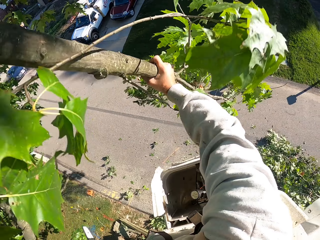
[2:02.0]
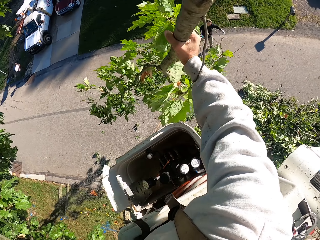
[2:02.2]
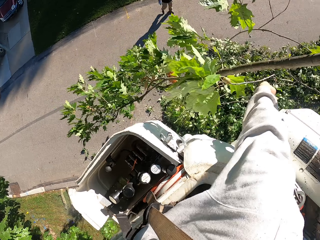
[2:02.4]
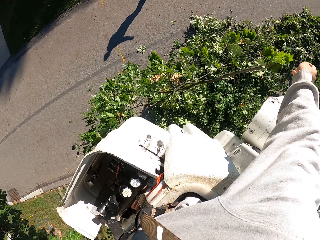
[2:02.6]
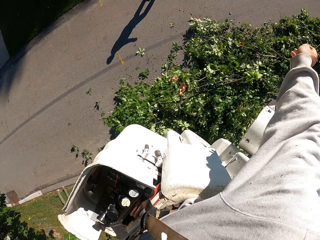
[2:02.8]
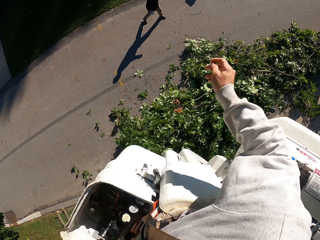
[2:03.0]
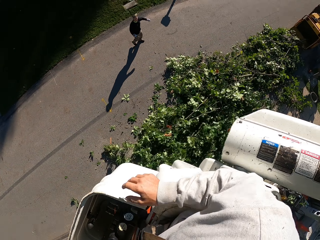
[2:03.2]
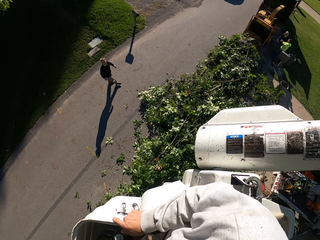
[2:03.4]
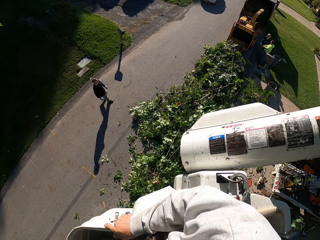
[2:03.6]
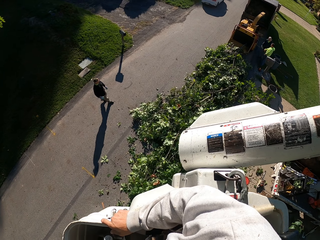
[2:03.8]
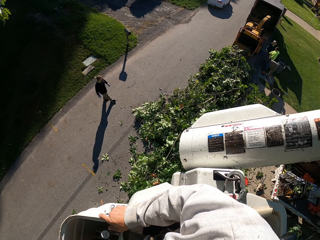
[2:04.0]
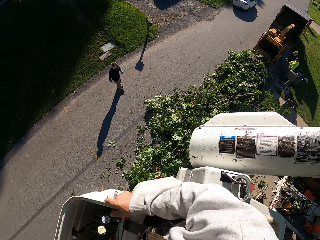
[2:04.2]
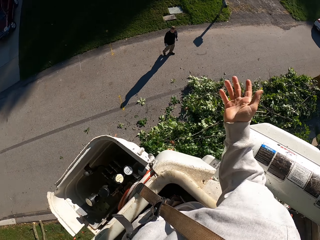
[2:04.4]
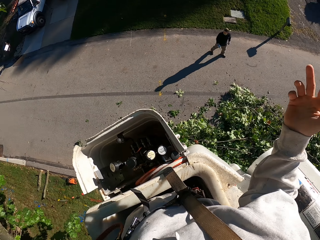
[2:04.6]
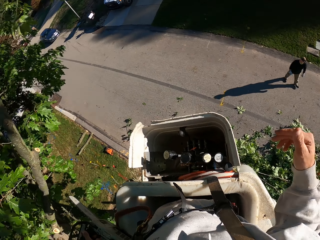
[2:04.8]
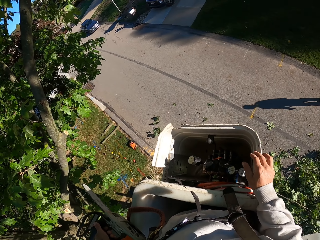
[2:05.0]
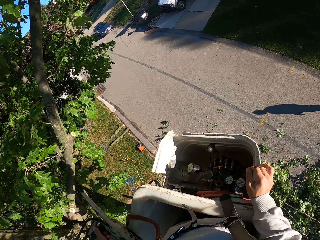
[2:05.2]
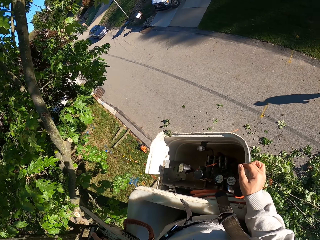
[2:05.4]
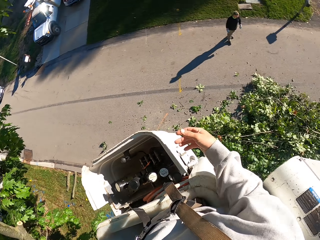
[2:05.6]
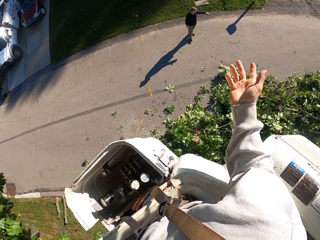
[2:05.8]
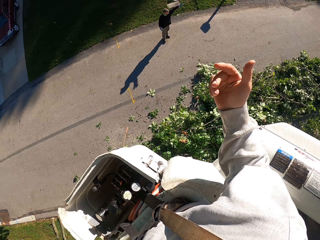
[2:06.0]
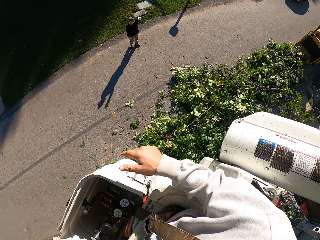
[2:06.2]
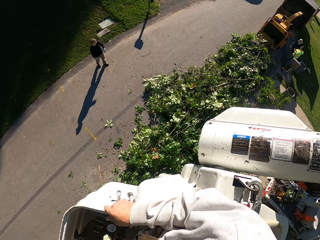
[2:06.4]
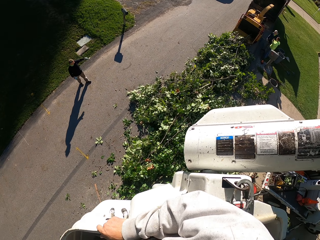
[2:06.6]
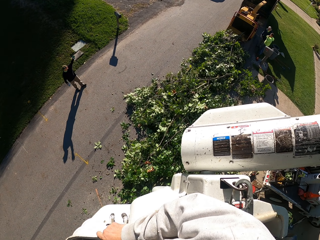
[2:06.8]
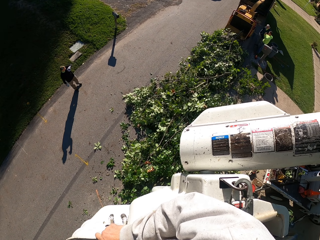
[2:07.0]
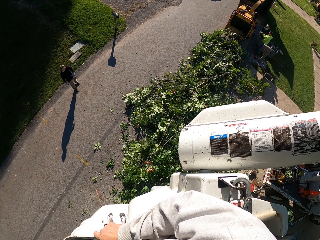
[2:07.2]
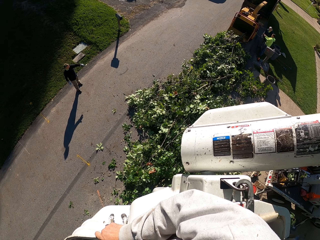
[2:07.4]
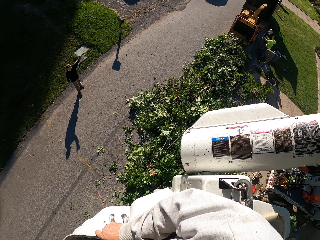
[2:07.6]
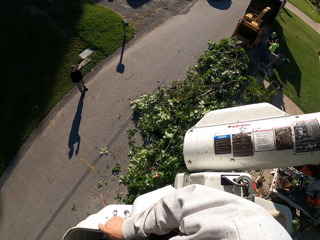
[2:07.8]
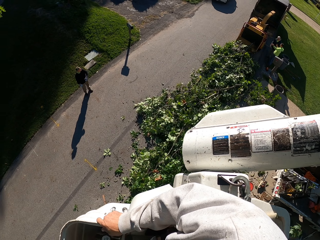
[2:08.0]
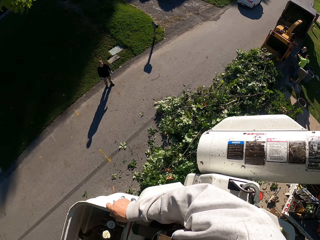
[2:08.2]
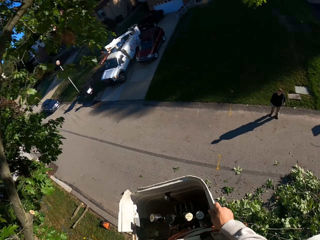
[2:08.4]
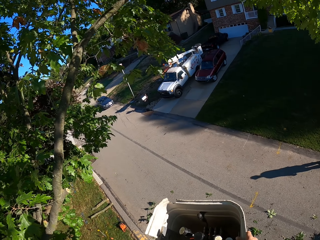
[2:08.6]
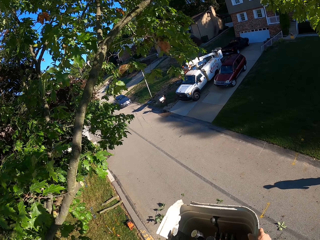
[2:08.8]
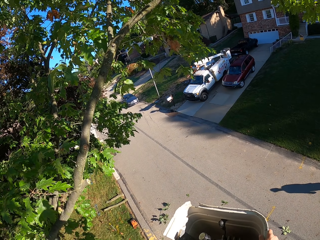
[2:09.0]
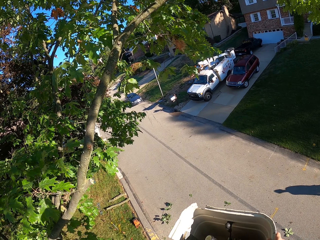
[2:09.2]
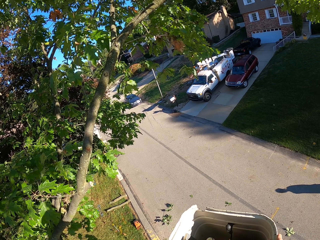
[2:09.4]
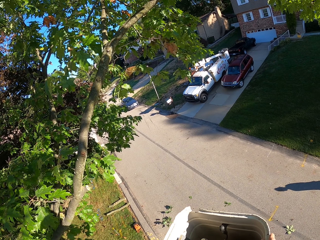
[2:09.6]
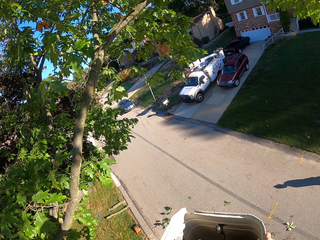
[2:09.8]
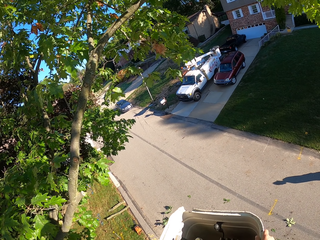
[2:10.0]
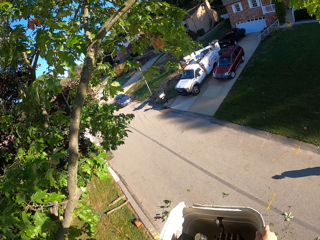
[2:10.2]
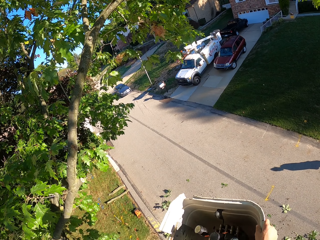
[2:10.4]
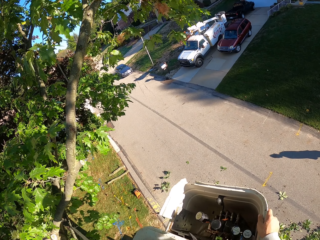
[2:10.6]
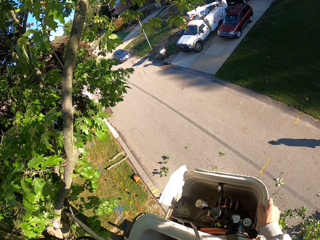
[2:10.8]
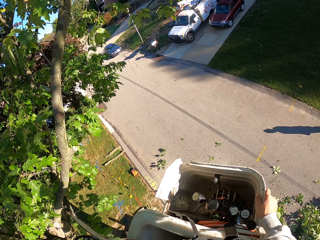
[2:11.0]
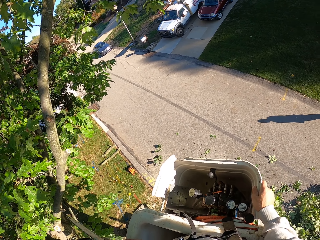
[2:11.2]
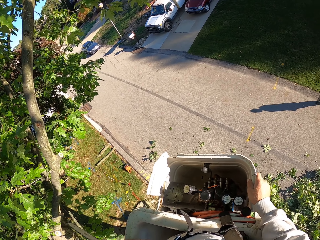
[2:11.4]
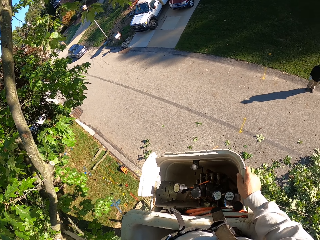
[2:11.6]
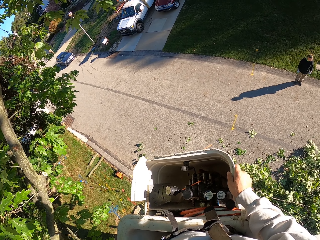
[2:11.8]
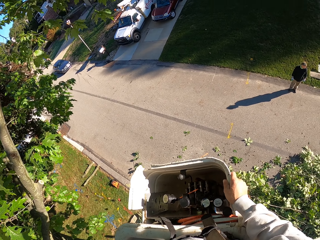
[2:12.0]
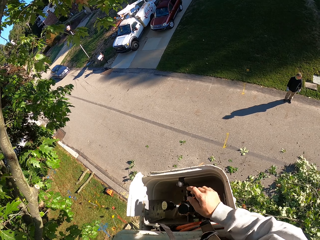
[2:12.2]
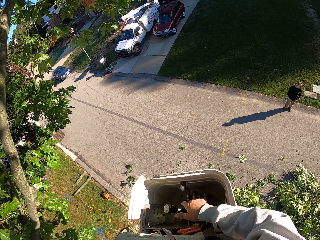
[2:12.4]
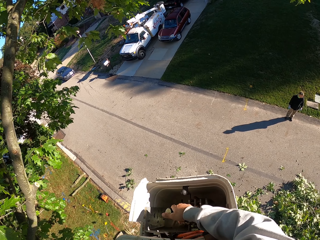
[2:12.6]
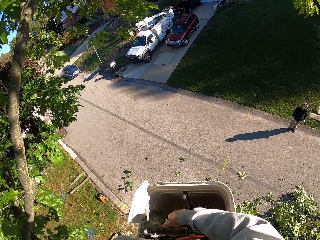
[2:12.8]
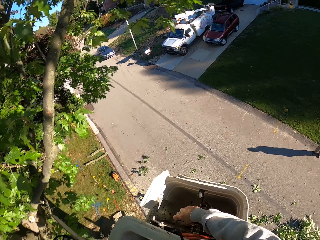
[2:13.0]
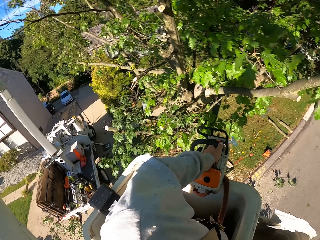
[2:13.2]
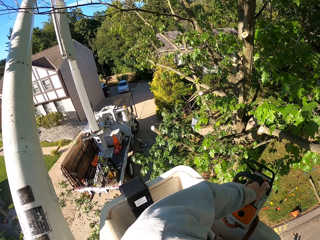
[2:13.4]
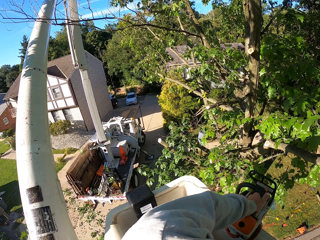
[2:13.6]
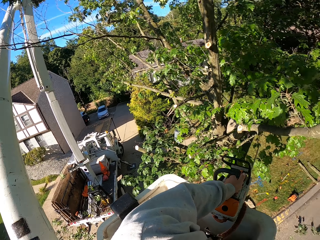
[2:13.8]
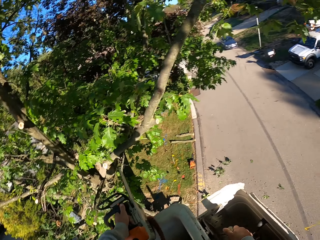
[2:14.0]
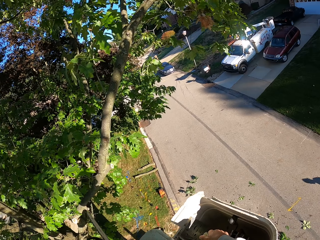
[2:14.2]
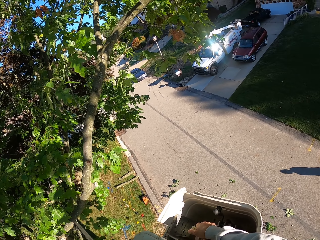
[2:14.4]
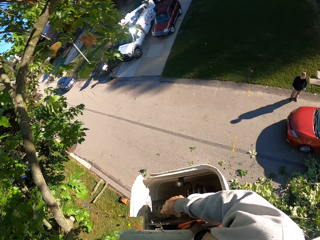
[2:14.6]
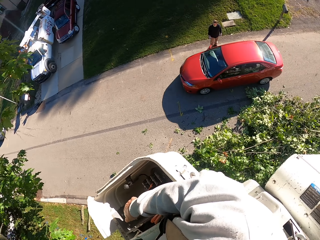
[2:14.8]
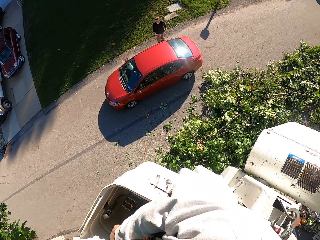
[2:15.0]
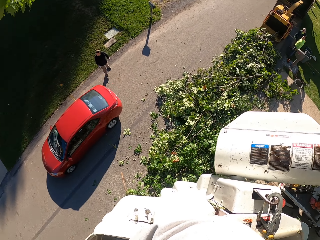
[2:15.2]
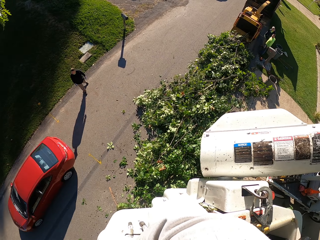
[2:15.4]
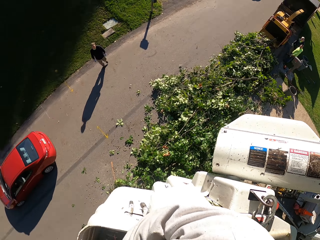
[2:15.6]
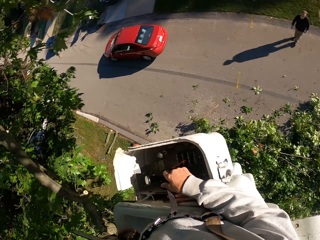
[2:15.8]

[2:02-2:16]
The camera wearer drops the tree branch on the ground with his right hand. He throws the branch. He gesticulates with his right hand and interacts with a man. The camera wearer grabs the hydraulic control on the boom lift with his right hand. He controls the lift.

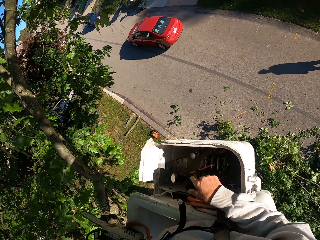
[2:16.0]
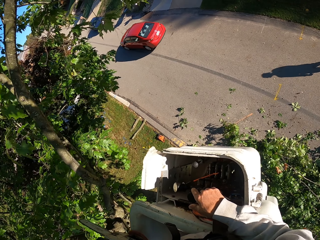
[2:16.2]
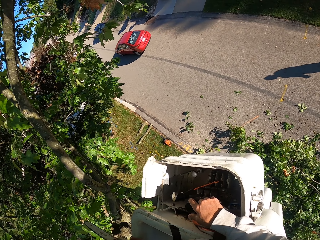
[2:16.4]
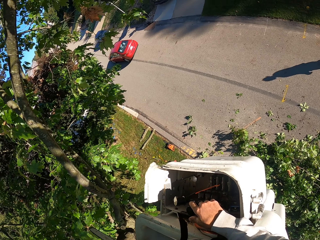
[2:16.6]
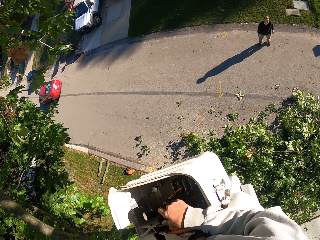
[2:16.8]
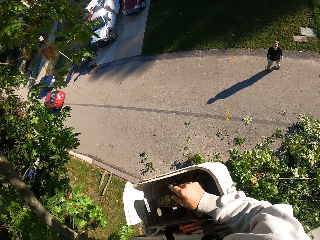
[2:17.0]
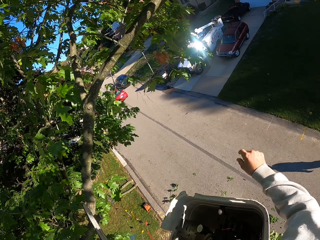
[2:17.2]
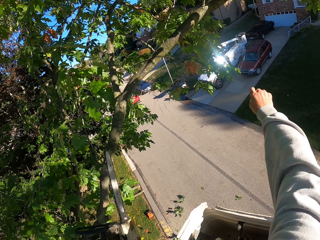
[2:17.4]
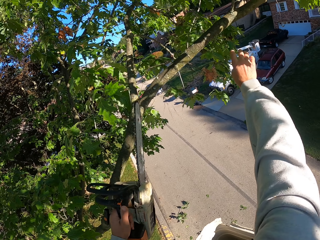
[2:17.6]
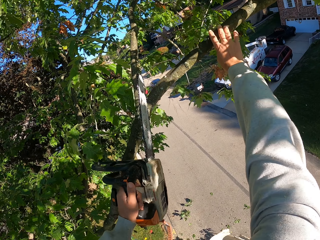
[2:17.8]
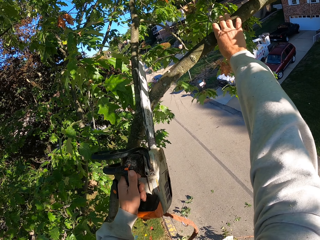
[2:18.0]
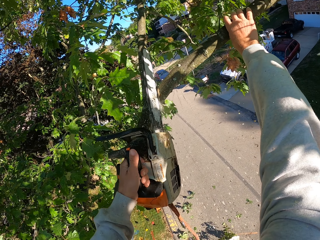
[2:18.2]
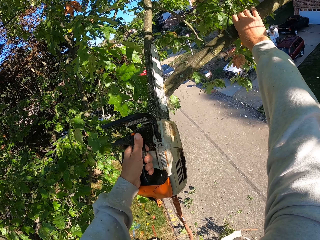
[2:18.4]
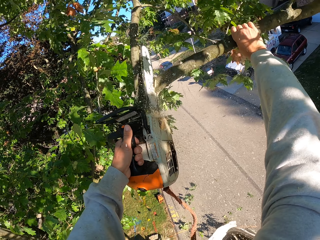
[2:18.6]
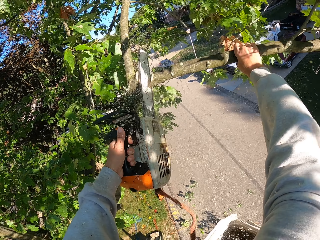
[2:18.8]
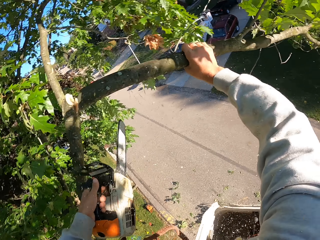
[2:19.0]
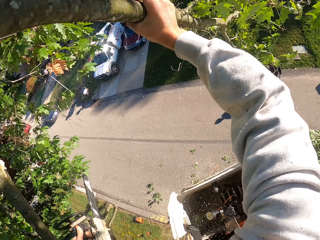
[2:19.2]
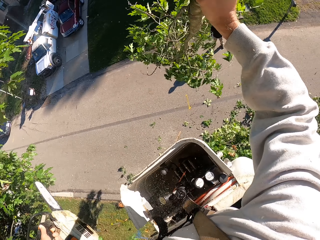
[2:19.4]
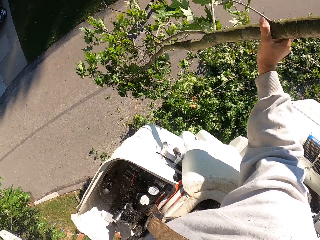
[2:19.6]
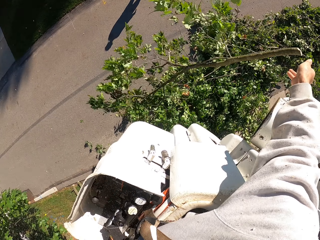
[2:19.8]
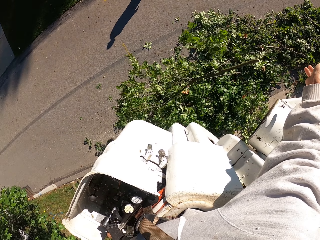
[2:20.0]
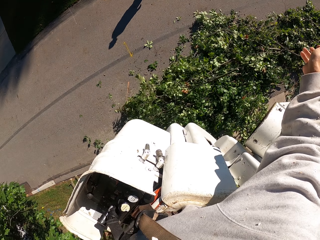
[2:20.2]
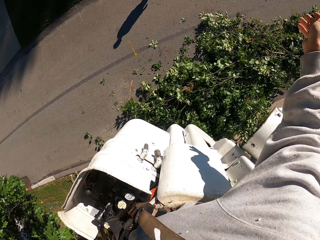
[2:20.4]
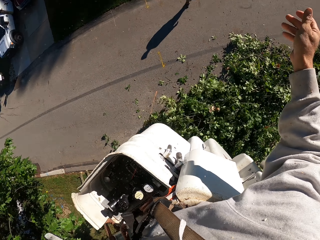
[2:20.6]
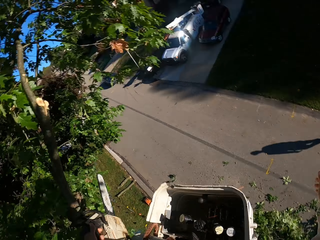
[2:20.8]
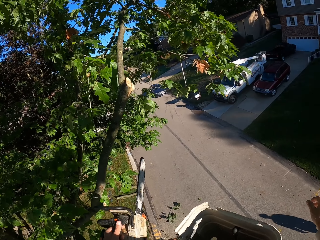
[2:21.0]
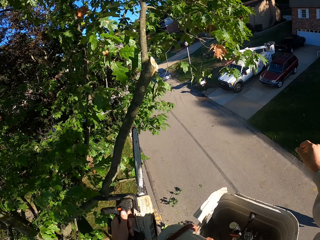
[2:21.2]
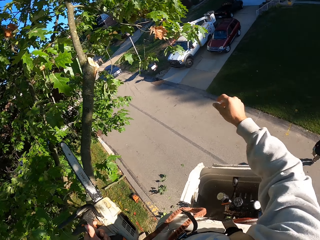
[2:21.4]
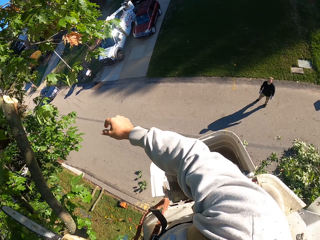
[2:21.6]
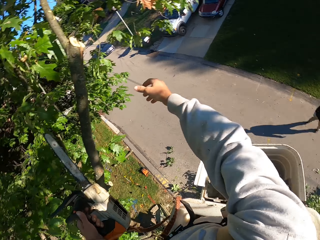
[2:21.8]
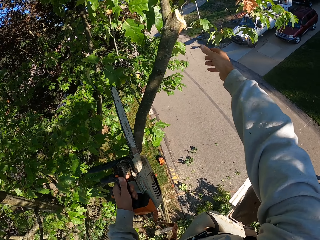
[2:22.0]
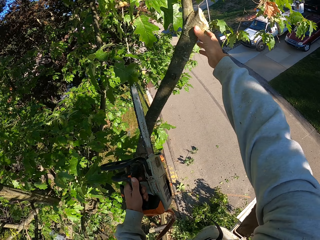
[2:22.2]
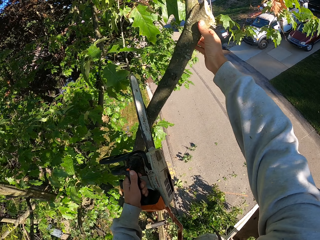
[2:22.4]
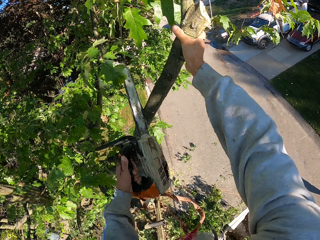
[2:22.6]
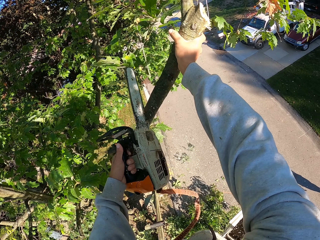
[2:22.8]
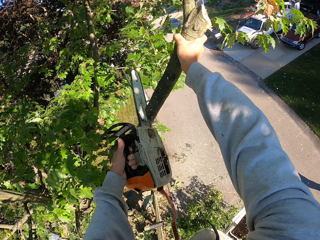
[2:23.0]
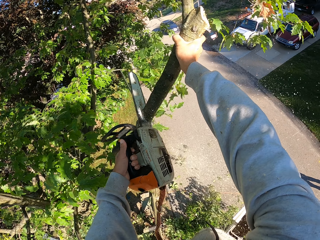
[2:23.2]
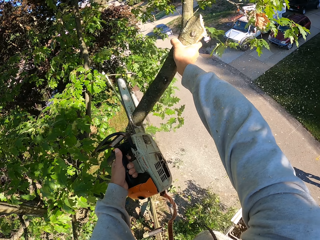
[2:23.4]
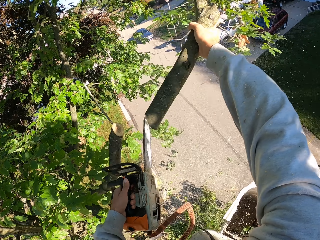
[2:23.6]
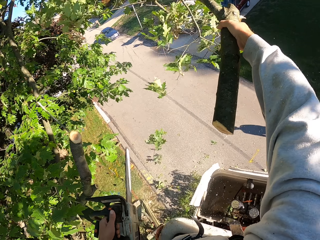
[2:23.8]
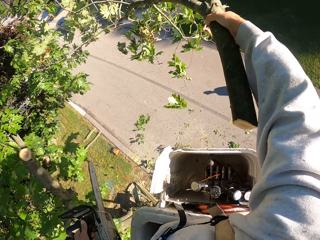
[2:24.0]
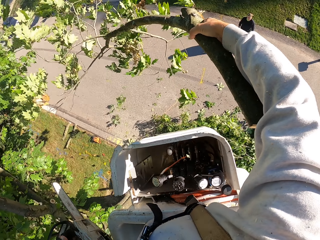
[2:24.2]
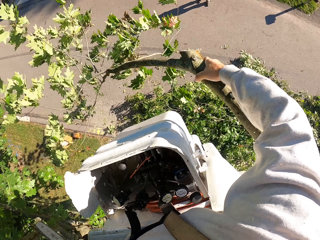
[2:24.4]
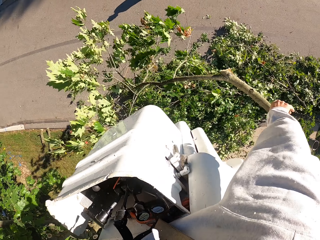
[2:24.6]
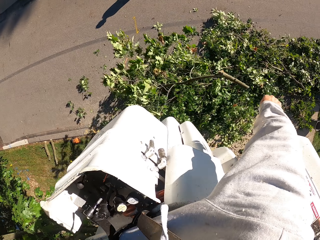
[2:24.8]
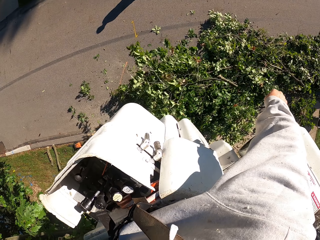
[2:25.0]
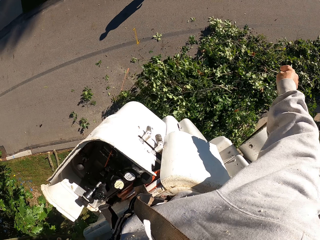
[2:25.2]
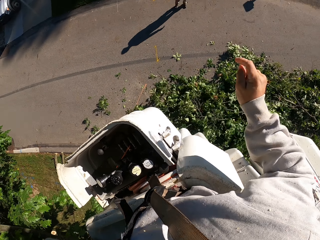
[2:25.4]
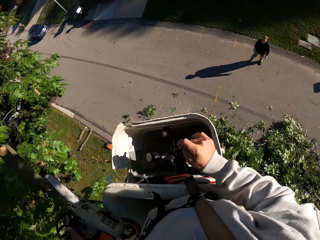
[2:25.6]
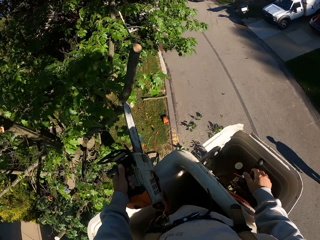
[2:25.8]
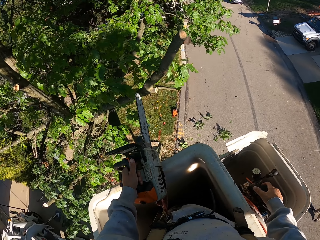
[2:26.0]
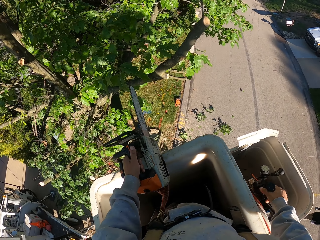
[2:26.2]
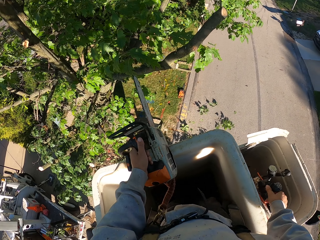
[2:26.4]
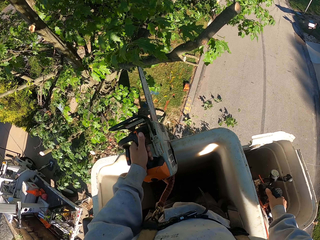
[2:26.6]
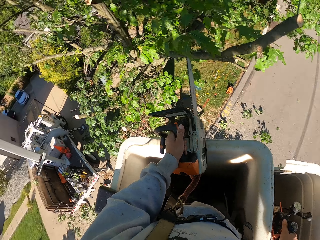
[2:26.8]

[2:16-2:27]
The camera wearer grabs a tree branch with his right hand and cuts the tree branch with the chainsaw in his left hand. He drops the tree branch on the ground with his right hand. He throws the branch on the road. He cuts the tree branch with the chainsaw in his left hand and grabs a tree branch with his right hand. He drops the tree branch on the ground with his right hand. He throws the branch on the road. He grabs the hydraulic control on the boom lift with his right hand.
